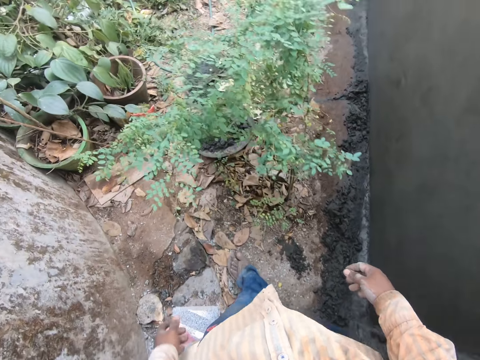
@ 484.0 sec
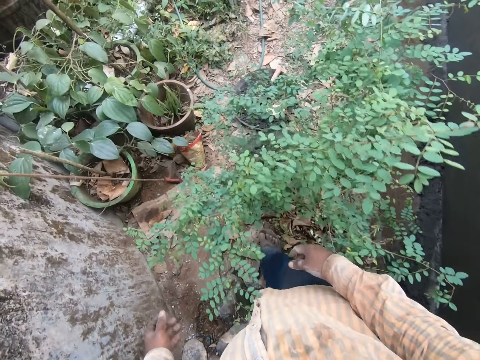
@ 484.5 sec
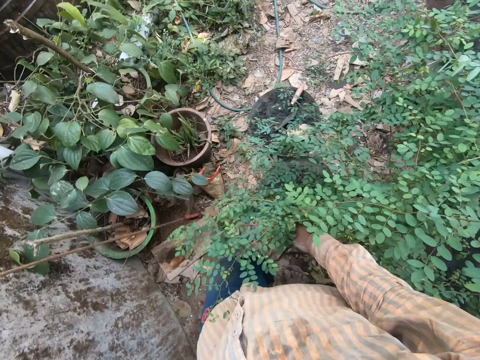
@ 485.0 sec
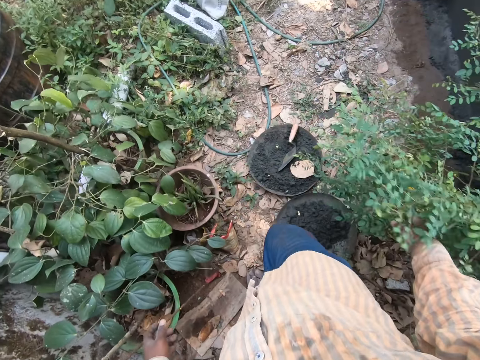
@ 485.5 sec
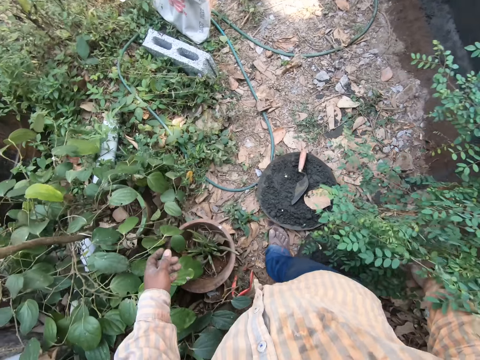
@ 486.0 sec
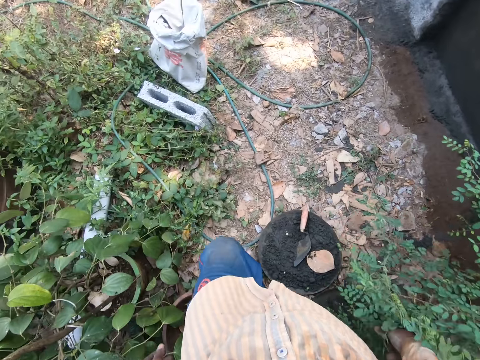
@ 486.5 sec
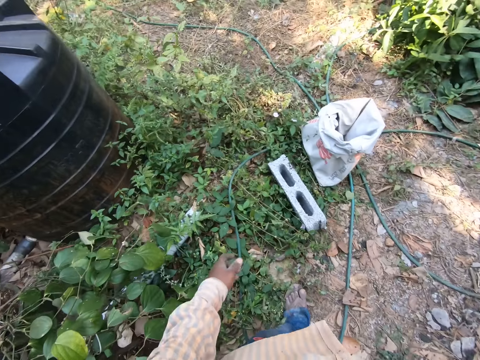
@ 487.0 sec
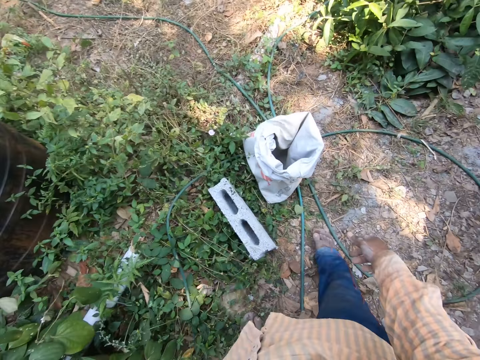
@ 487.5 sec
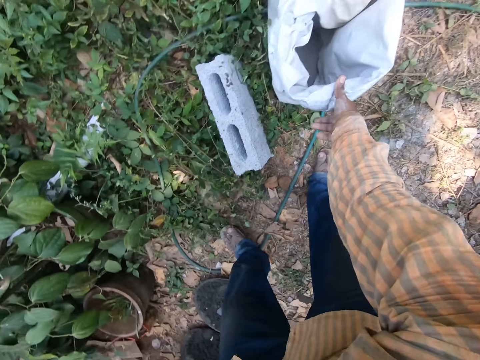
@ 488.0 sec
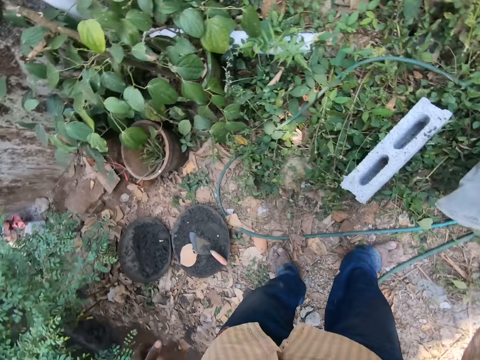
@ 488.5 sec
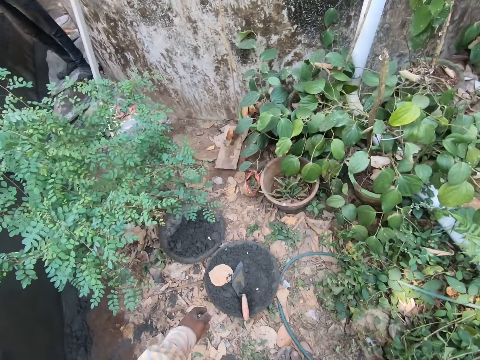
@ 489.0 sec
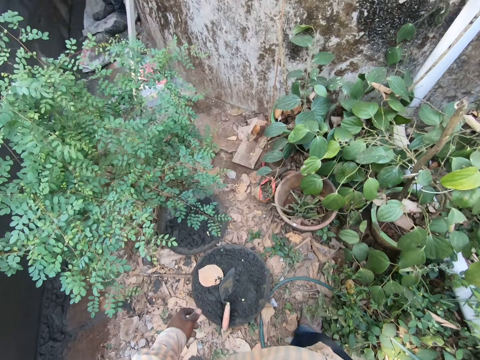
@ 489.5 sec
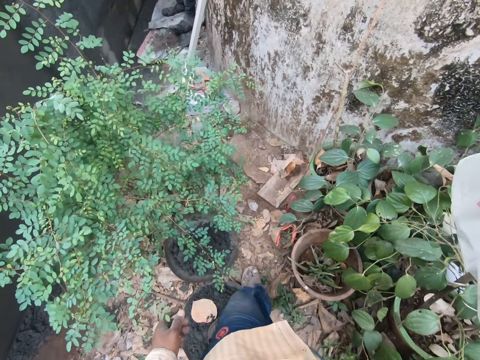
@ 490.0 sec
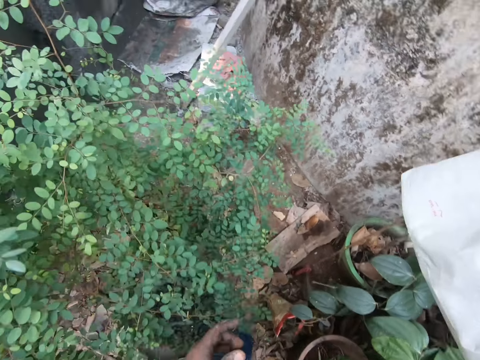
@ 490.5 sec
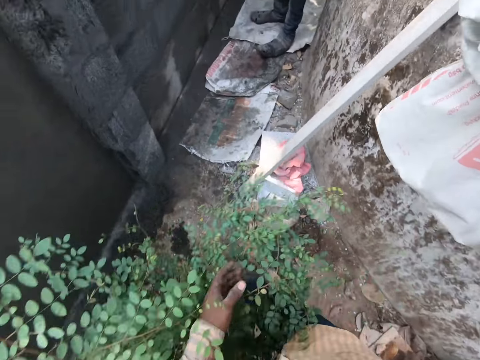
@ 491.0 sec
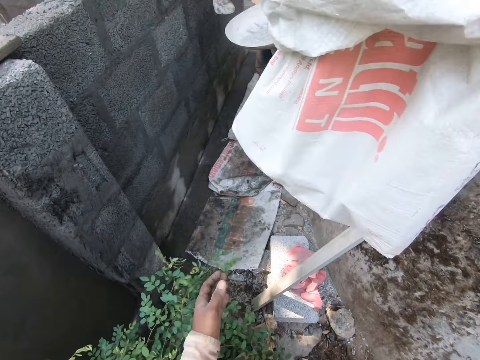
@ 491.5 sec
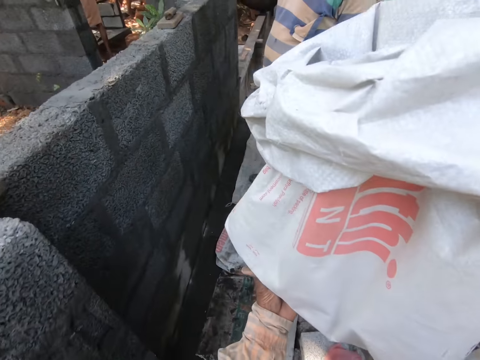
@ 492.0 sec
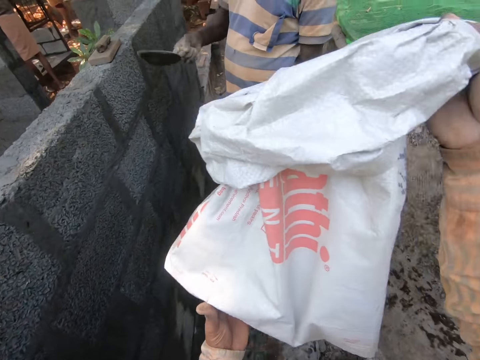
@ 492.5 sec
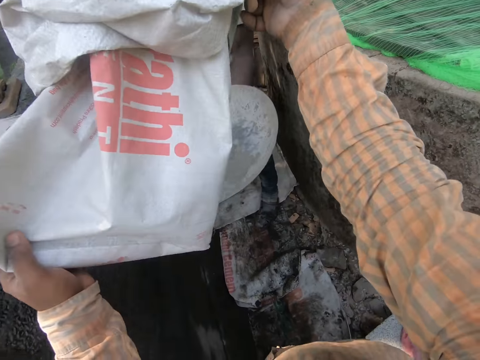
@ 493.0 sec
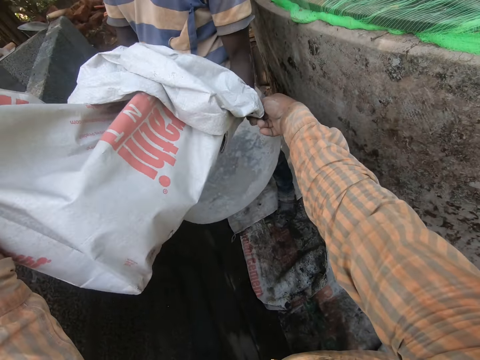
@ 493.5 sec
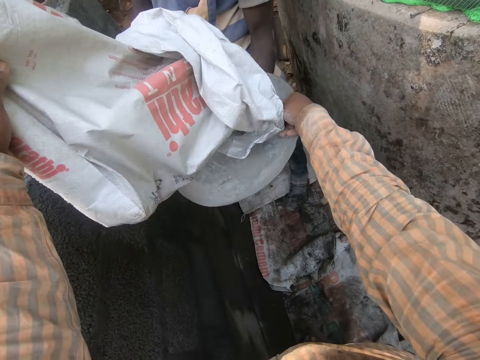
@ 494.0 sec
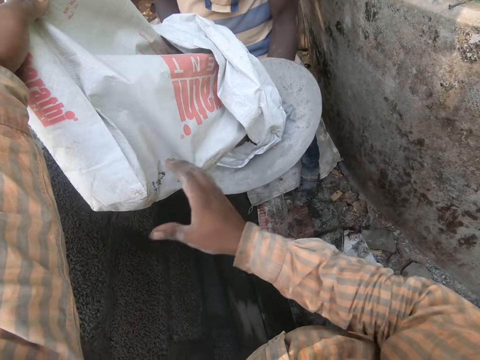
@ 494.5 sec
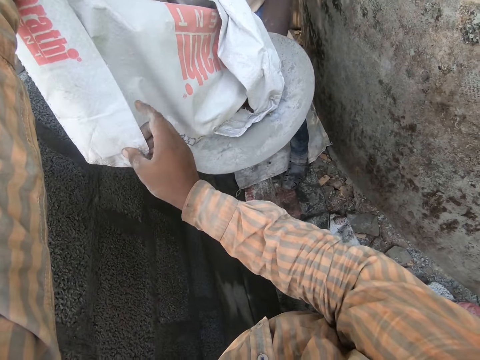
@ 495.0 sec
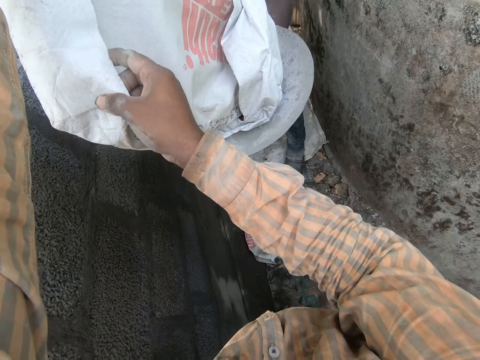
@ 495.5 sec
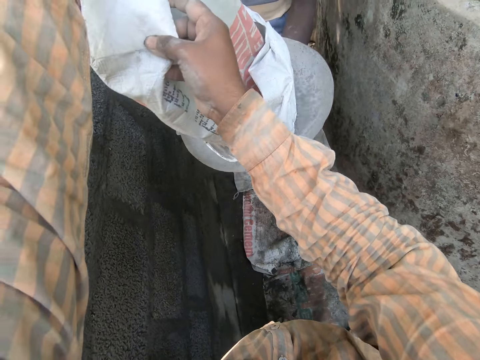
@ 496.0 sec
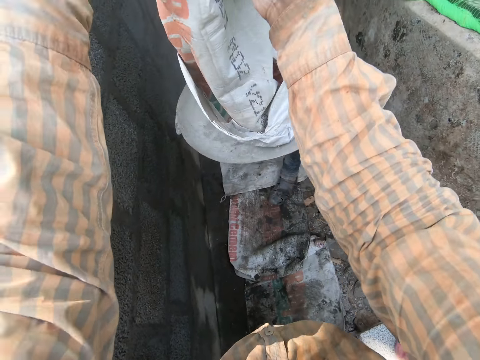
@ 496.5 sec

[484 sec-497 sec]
The camera wearer moves the plant with his right hand. He lifts a bag of cement from the ground. He carries the sack with his right hand. He moves the plant with his left hand. He holds the bag in his right hand with his left hand. He pours cement from the bag of cement in his hands on the bowl in the hands of a man.

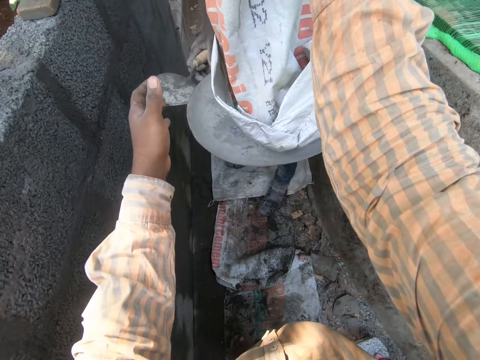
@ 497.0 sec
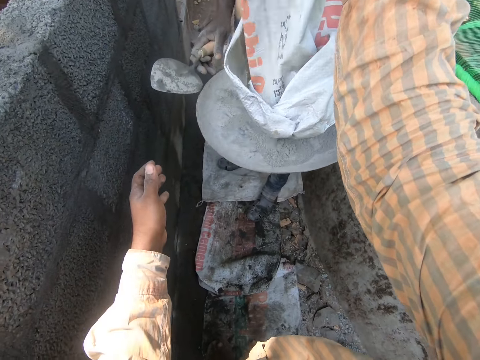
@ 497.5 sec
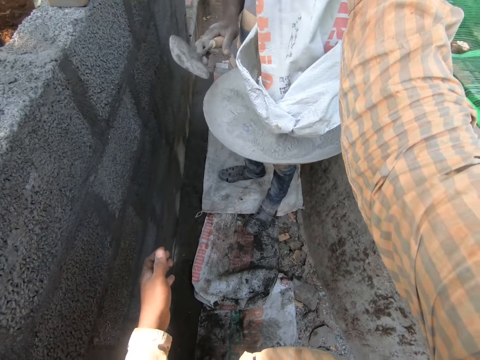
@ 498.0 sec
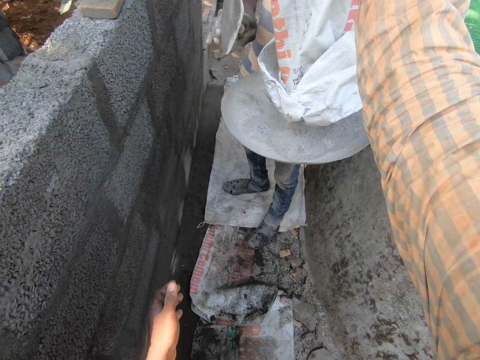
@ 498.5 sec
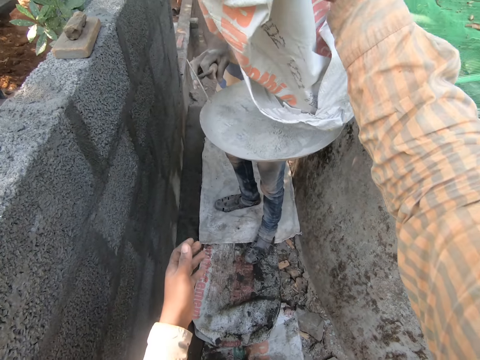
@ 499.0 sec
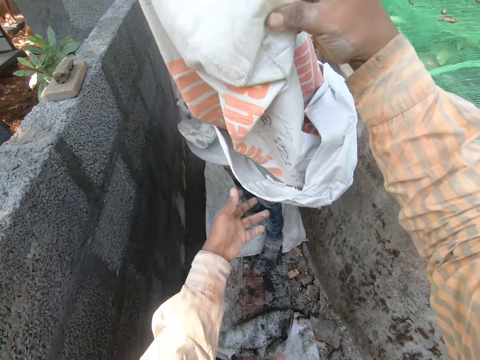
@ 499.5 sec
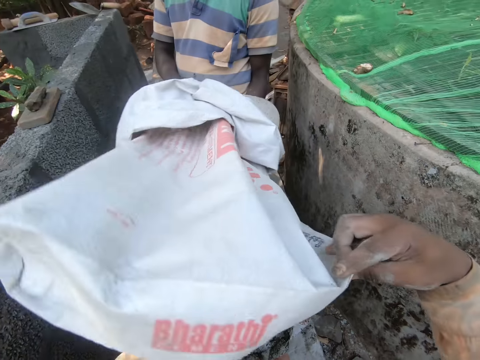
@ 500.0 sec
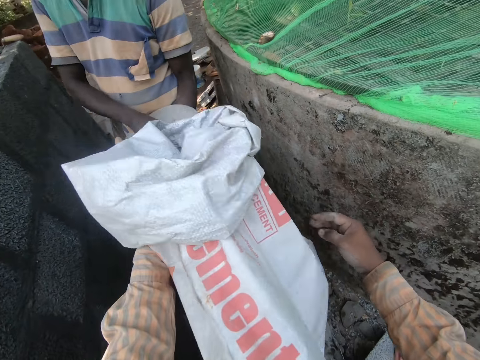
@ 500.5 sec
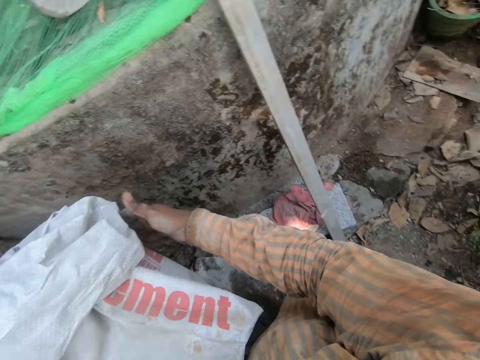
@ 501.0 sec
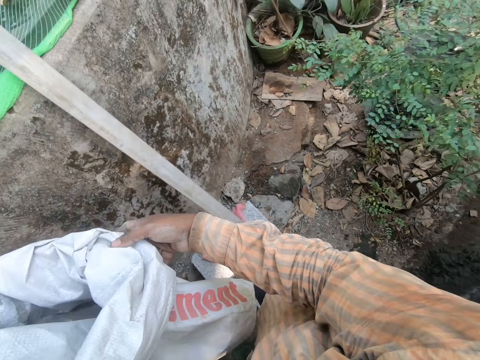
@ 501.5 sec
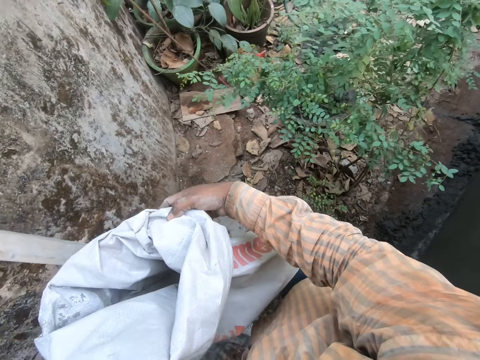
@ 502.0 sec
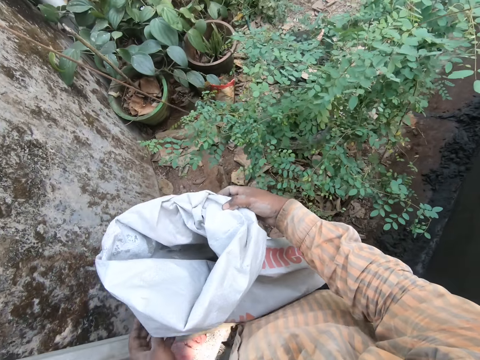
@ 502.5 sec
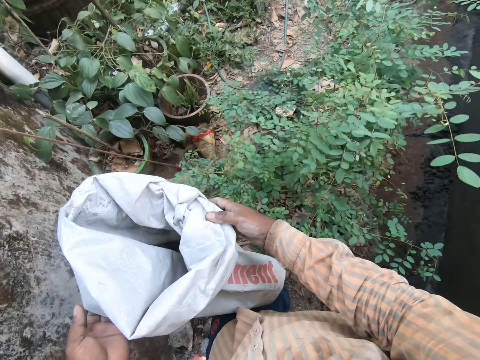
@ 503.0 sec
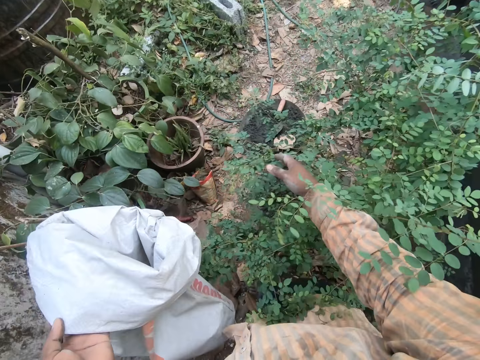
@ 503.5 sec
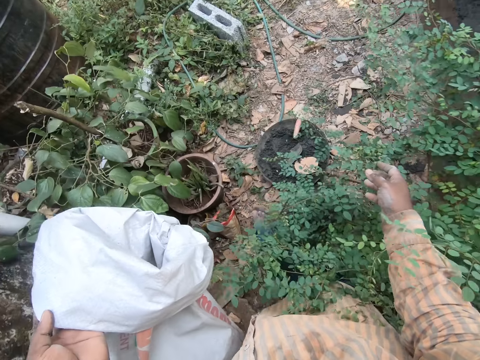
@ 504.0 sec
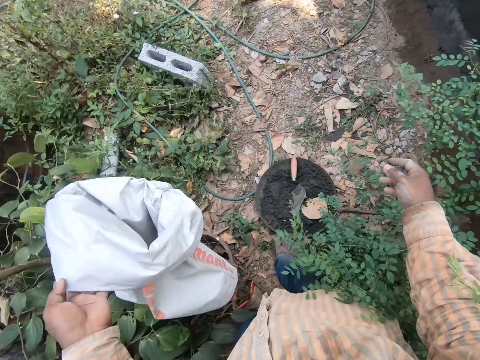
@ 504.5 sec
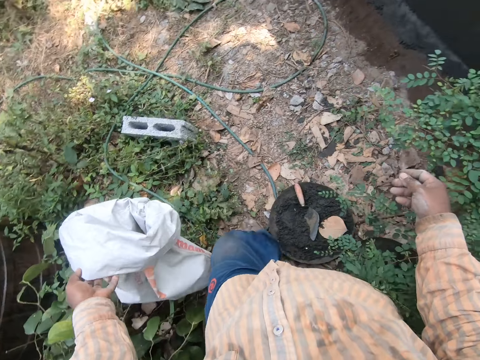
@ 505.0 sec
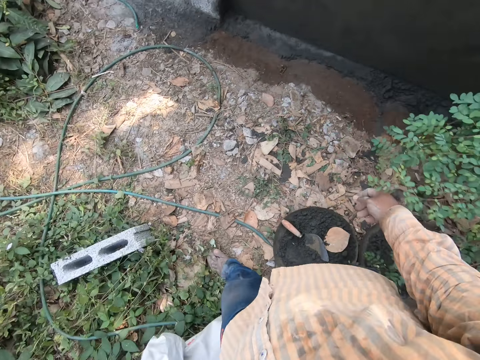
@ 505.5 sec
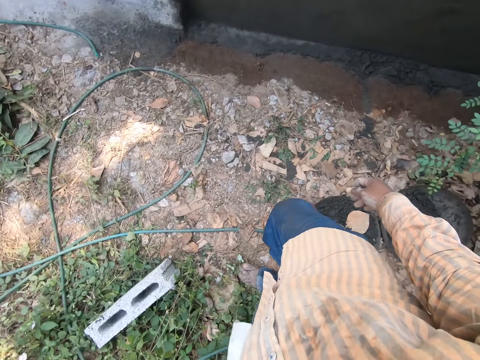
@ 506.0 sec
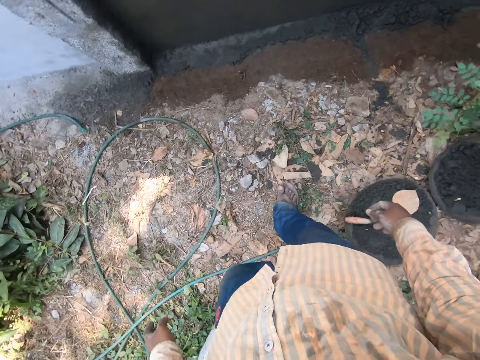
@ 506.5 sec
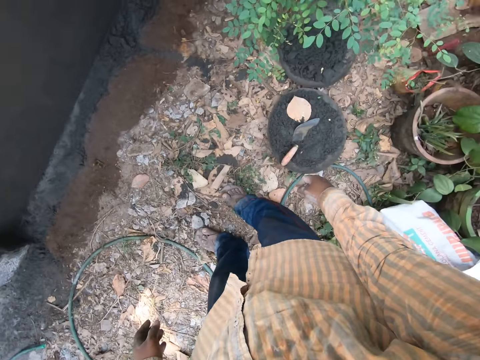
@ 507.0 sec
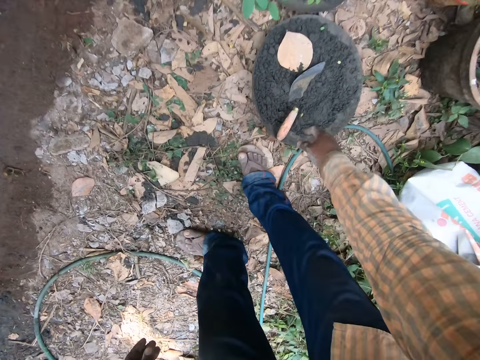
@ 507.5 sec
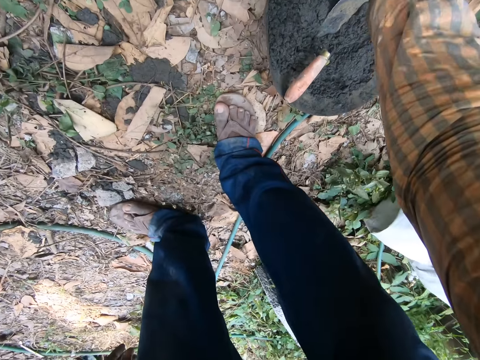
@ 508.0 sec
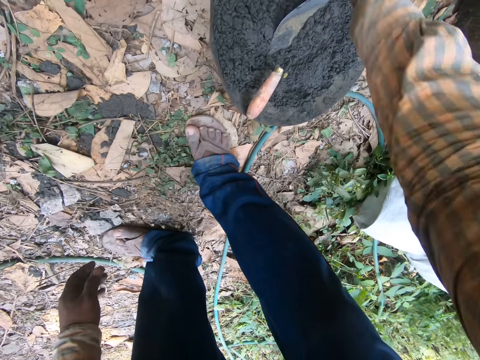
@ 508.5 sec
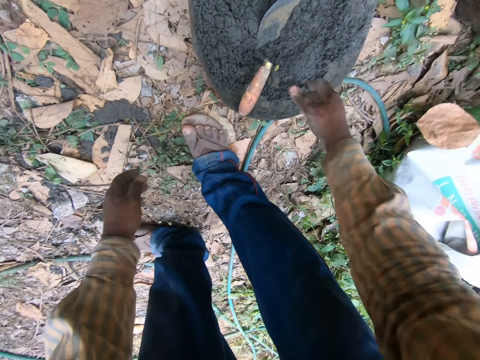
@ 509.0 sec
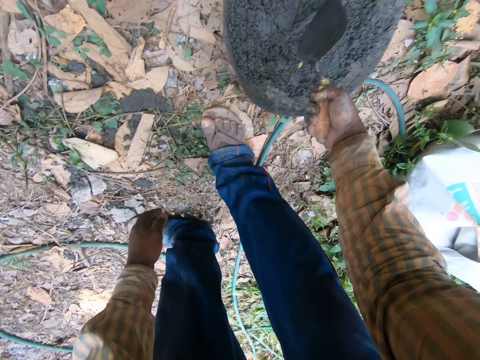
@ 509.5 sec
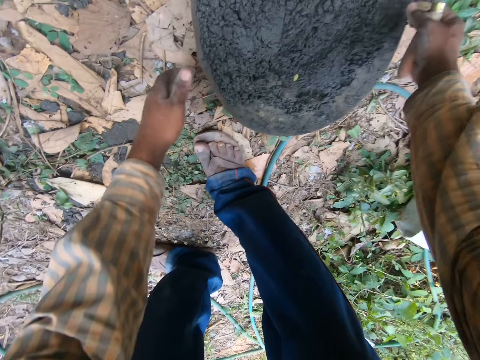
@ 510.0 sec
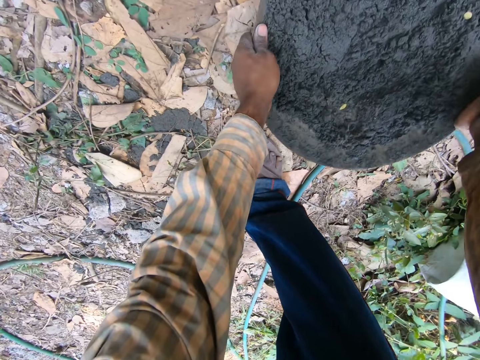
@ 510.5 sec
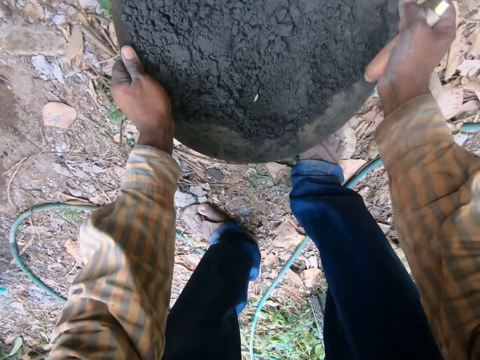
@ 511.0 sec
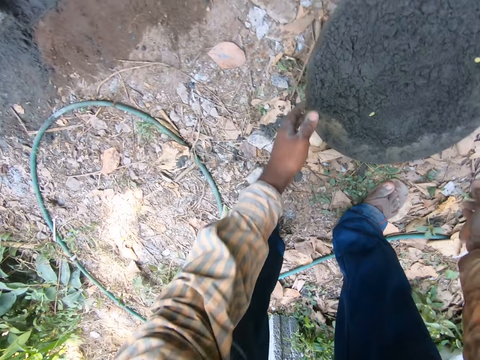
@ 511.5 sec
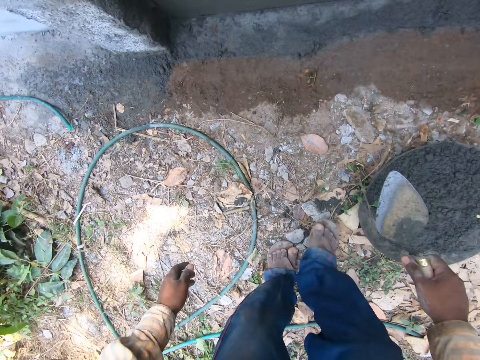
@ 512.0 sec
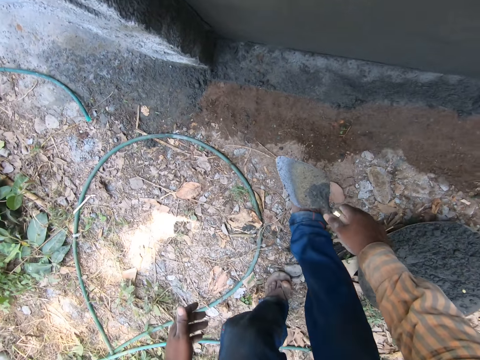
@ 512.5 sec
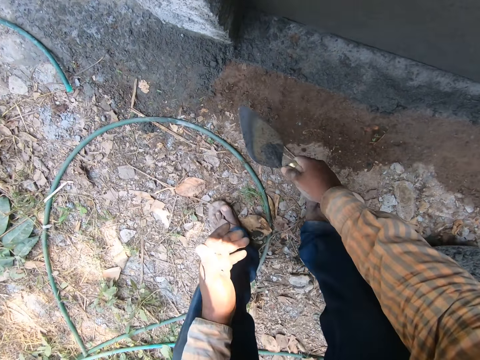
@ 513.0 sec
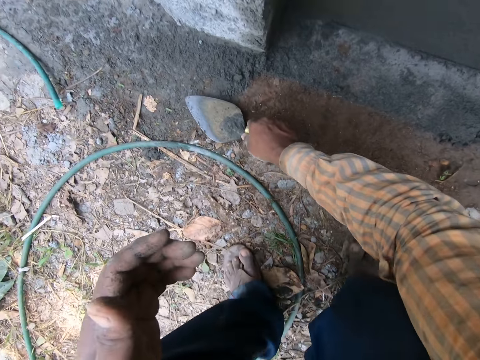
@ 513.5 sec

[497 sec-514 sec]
A man makes a hand gesture with his right hand. The camera wearer pours cement from the sack with his right hand. He lowers the bag of cement with his hands. He walks around. He moves the plant with his right hand. He puts down the sack with his left hand. He picks a leaf with his right hand. He throws the dried leaf in his right hand on the ground. He lifts the trowel in the mortar pan with his right hand. He moves the mortar pan on the ground with his hands.
